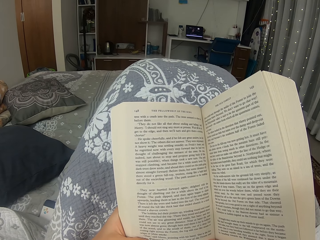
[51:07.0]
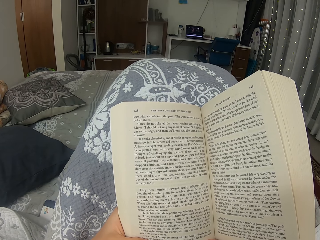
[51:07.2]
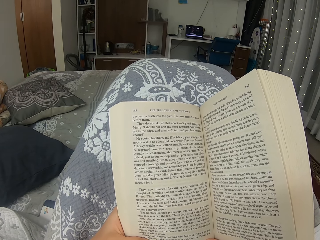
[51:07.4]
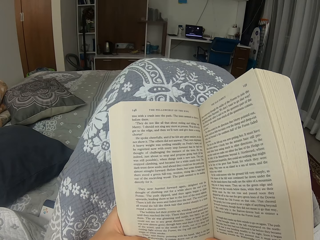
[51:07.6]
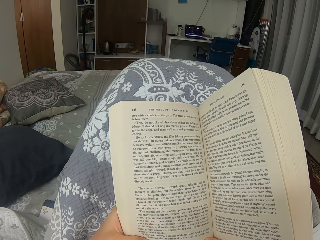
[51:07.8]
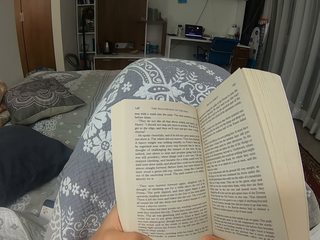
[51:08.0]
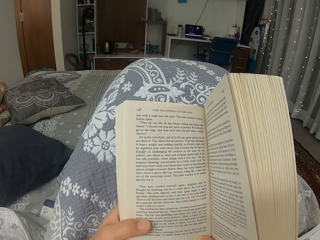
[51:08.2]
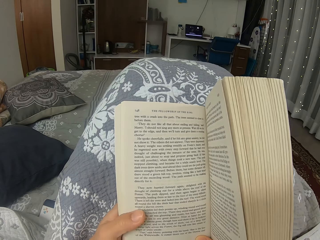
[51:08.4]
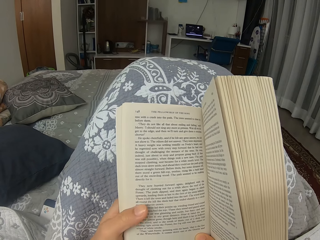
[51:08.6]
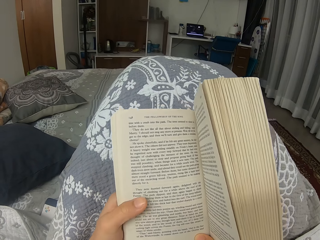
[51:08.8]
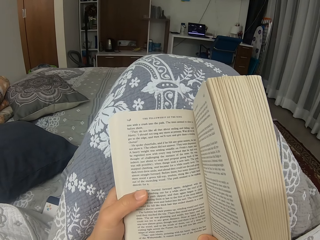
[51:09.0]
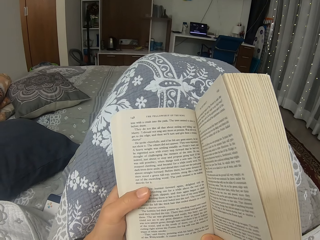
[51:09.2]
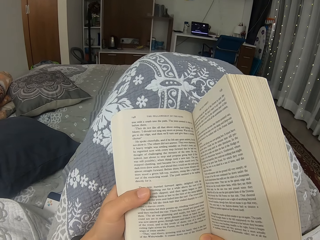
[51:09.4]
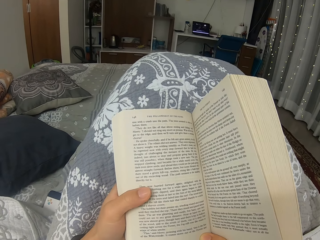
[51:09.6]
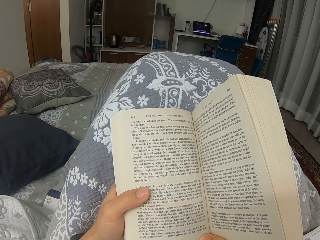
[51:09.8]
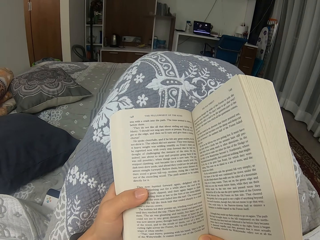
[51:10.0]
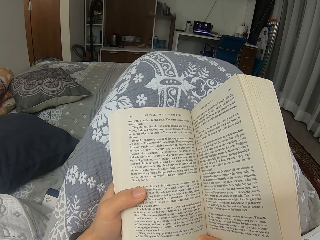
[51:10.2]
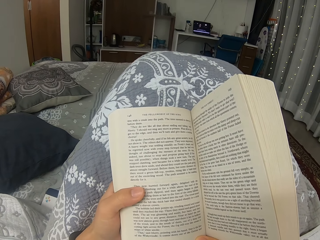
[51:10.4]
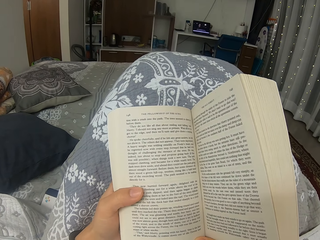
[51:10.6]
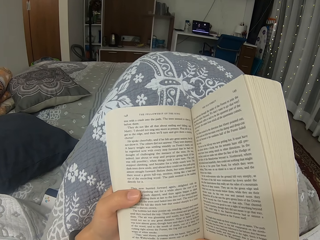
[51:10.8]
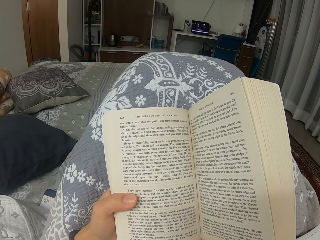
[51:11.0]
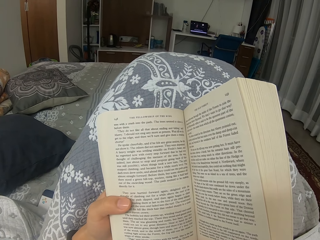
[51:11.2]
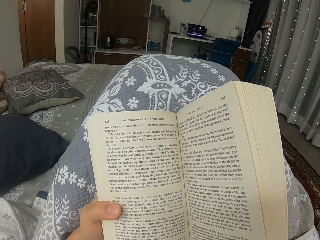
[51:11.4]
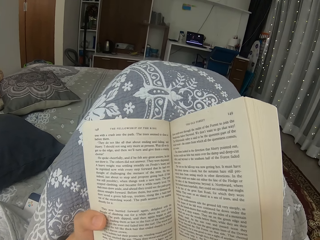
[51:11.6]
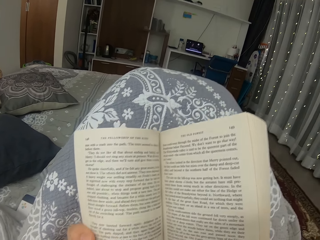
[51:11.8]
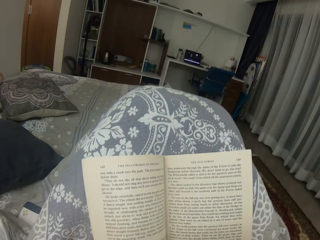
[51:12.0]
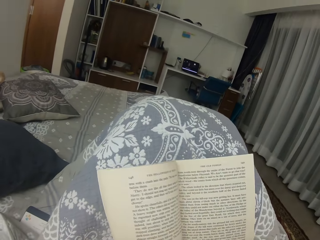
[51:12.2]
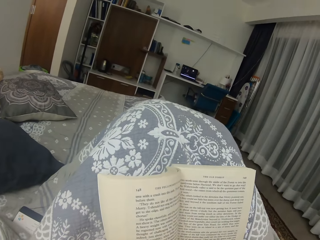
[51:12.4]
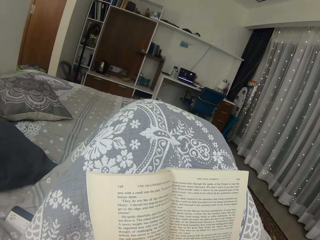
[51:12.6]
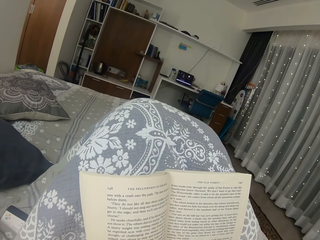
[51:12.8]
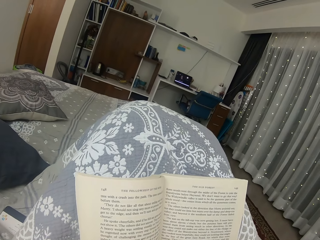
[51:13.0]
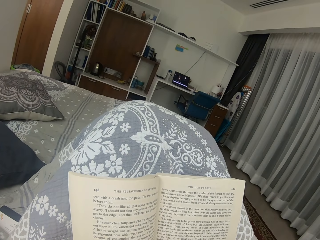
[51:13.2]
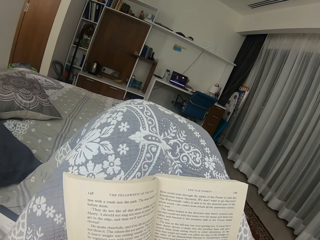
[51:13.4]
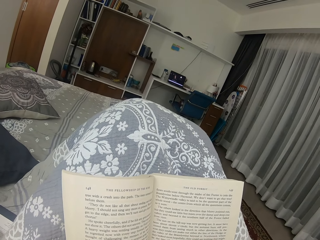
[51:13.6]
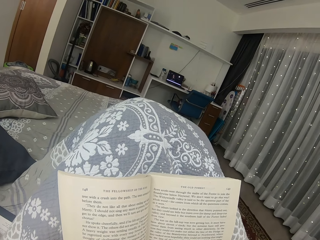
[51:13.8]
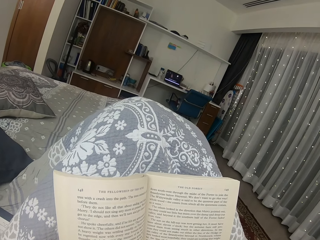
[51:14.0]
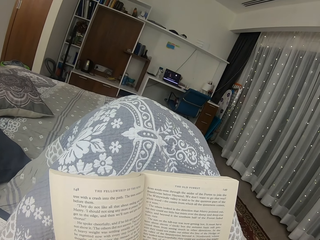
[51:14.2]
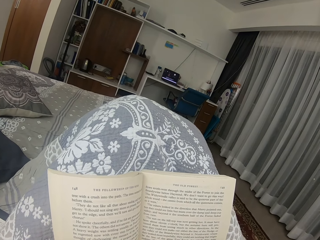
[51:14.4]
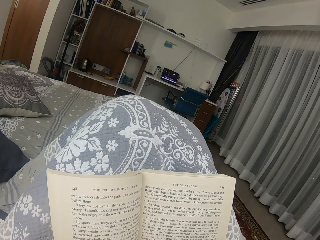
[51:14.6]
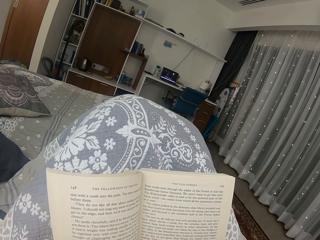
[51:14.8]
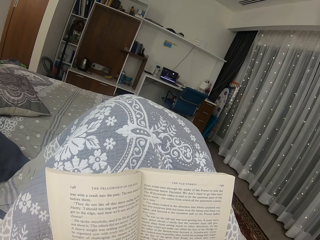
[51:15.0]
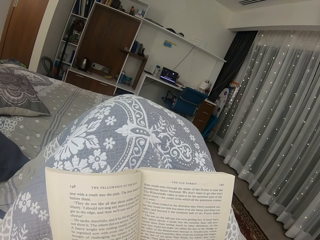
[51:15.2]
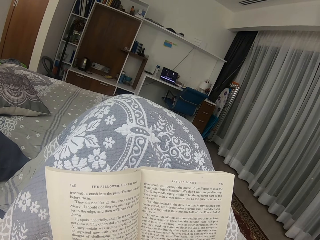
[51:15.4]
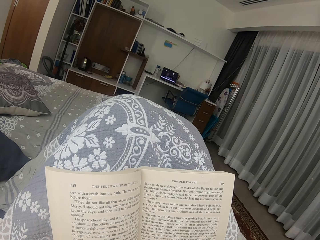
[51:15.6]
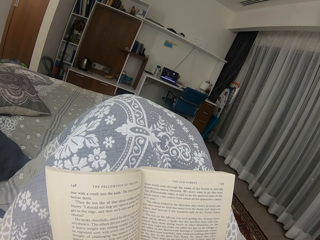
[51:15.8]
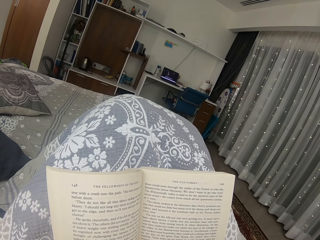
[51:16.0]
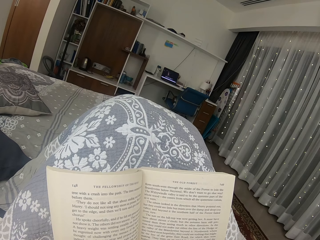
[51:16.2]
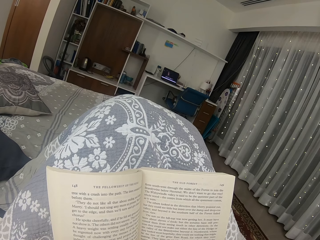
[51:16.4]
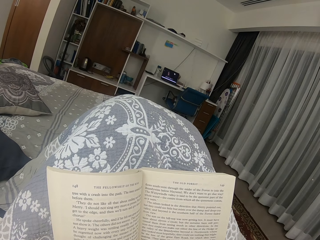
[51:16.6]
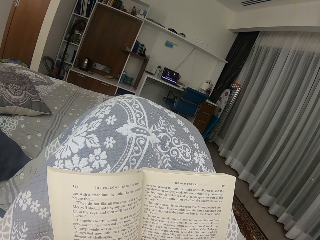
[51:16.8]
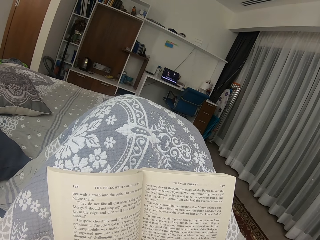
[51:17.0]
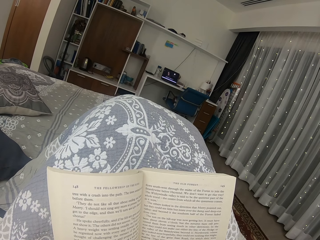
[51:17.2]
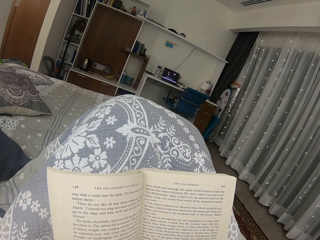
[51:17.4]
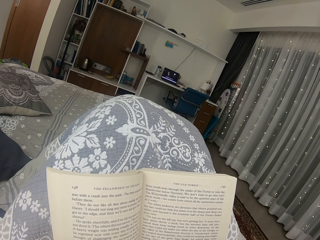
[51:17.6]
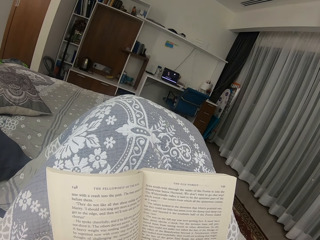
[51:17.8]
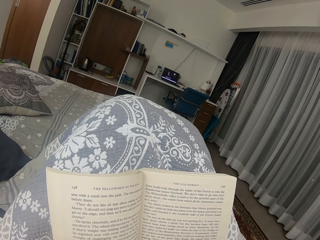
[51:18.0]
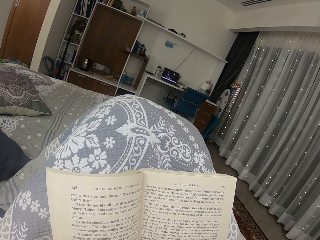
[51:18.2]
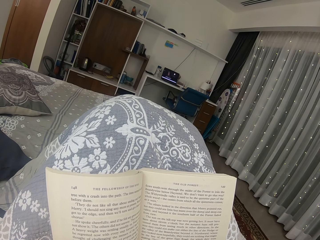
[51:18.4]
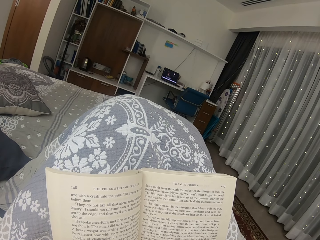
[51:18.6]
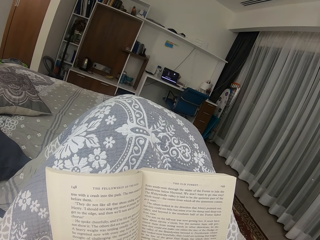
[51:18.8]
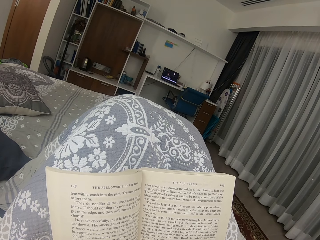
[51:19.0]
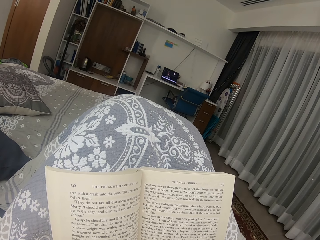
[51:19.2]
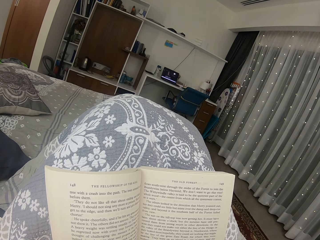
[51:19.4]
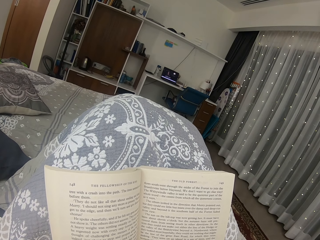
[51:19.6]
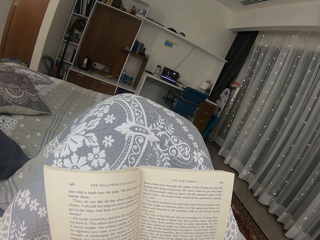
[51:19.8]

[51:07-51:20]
The camera wearer moves the book. They read the book. They move the book. They read the book.

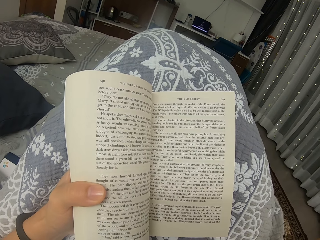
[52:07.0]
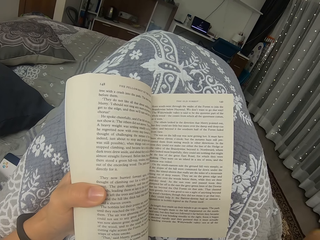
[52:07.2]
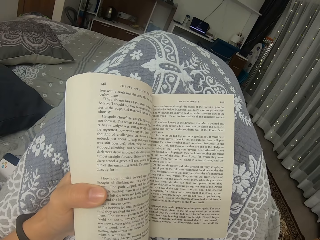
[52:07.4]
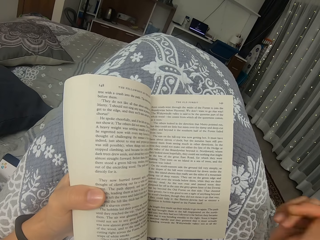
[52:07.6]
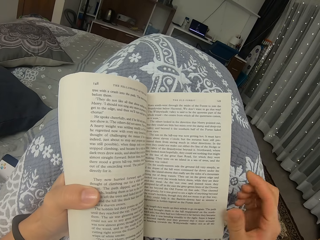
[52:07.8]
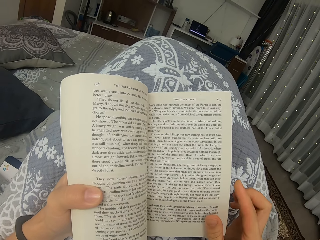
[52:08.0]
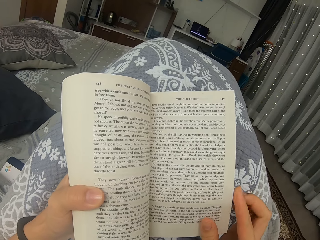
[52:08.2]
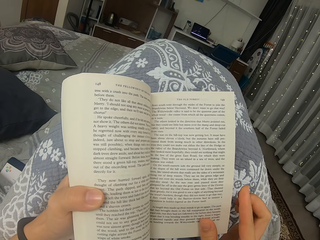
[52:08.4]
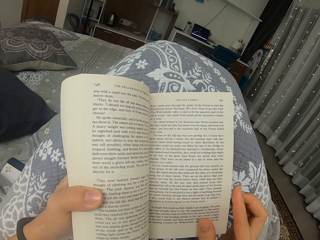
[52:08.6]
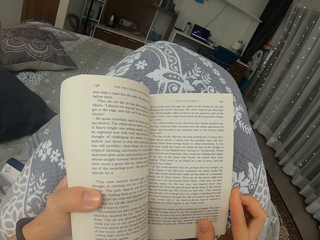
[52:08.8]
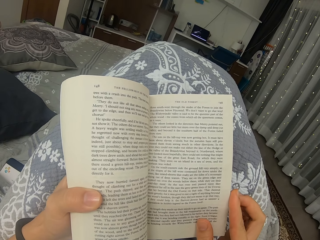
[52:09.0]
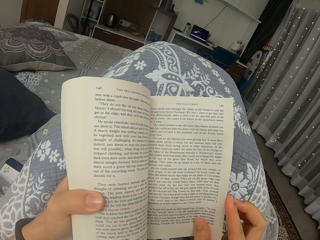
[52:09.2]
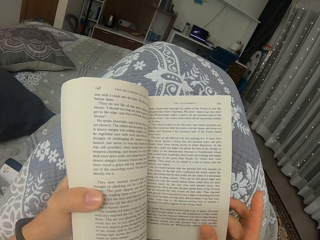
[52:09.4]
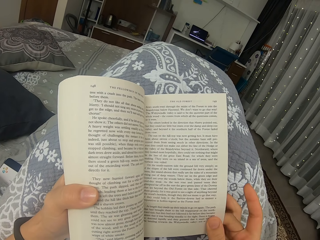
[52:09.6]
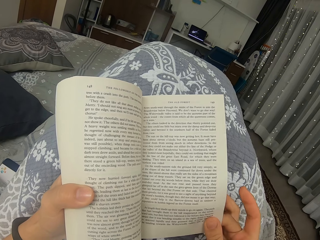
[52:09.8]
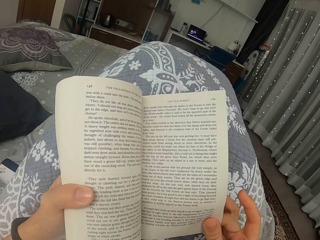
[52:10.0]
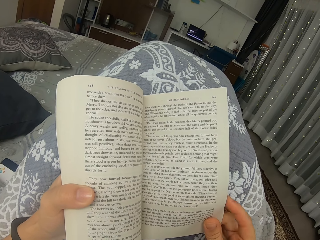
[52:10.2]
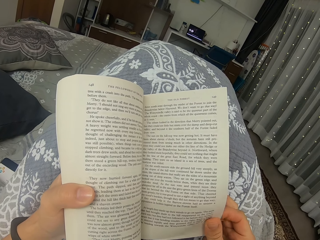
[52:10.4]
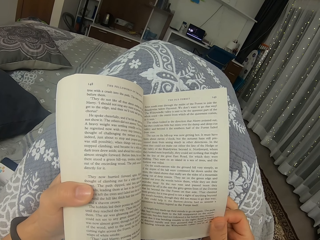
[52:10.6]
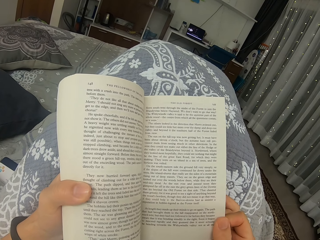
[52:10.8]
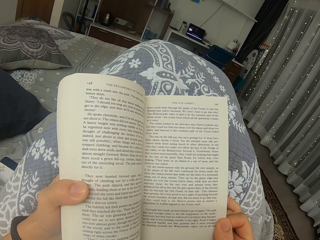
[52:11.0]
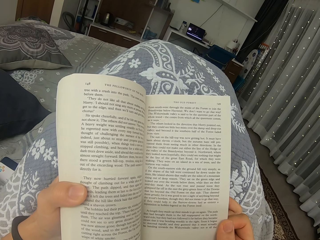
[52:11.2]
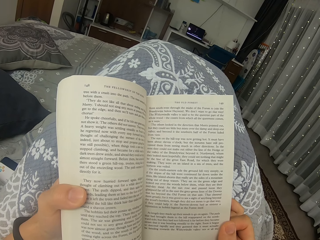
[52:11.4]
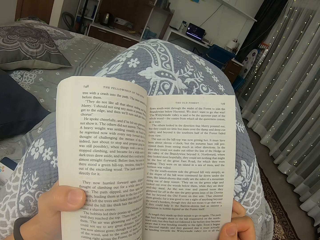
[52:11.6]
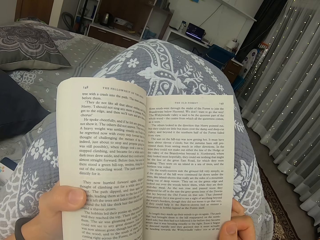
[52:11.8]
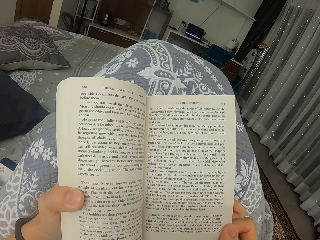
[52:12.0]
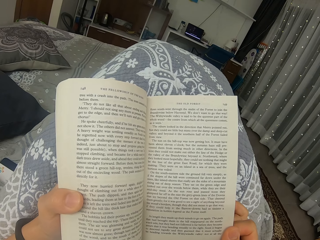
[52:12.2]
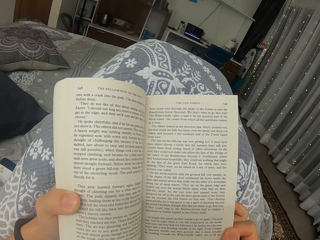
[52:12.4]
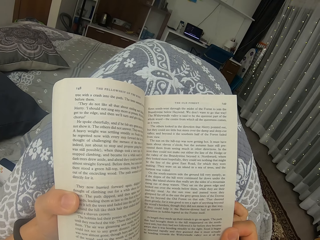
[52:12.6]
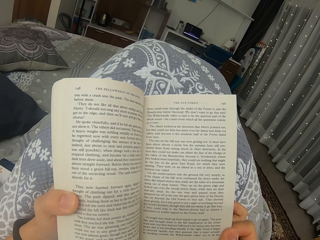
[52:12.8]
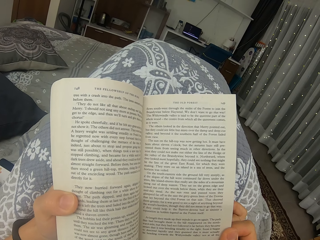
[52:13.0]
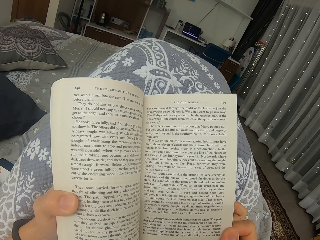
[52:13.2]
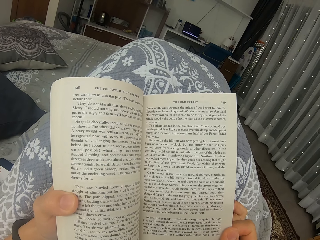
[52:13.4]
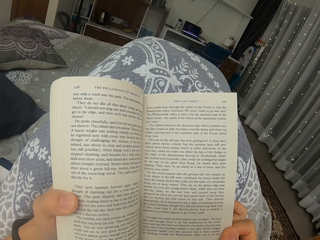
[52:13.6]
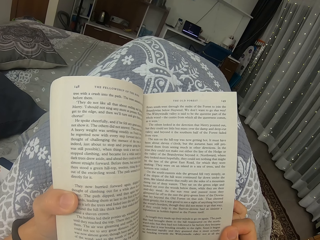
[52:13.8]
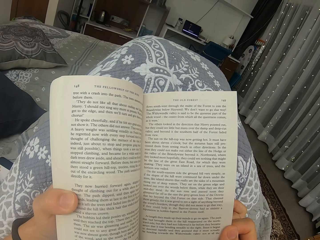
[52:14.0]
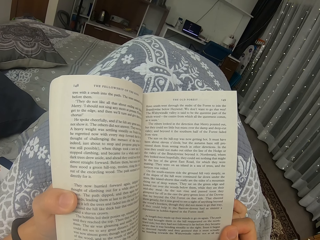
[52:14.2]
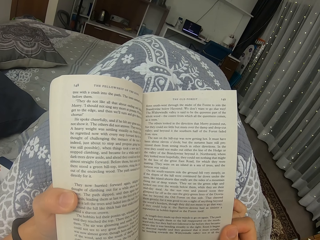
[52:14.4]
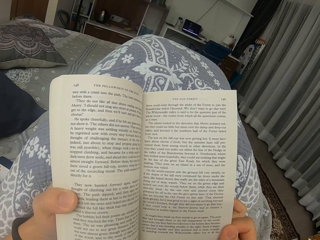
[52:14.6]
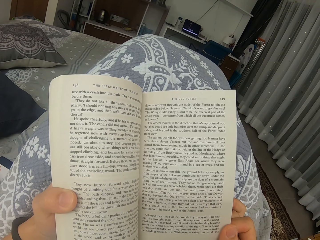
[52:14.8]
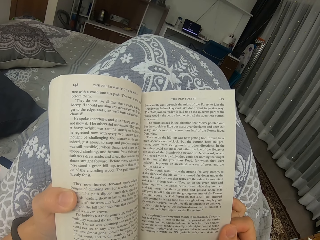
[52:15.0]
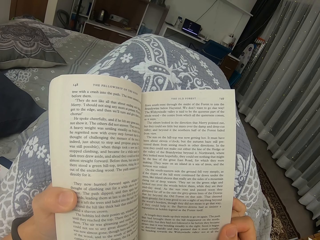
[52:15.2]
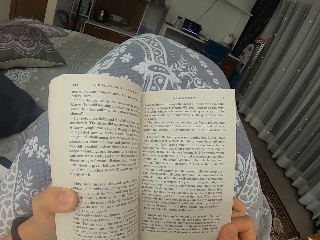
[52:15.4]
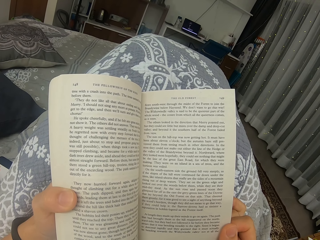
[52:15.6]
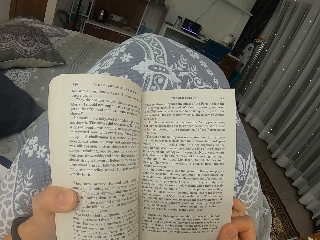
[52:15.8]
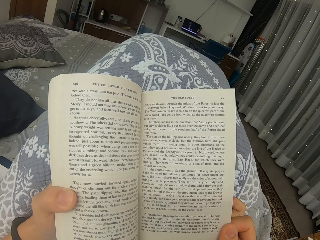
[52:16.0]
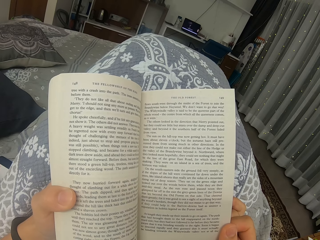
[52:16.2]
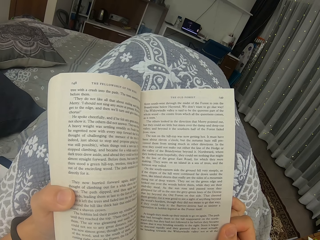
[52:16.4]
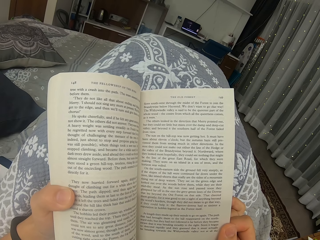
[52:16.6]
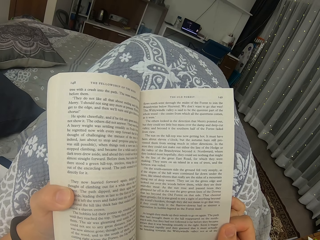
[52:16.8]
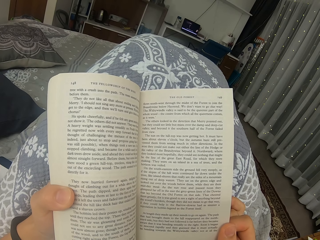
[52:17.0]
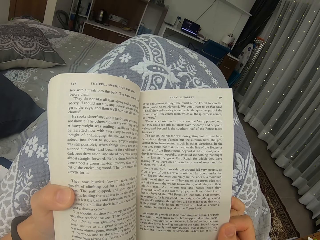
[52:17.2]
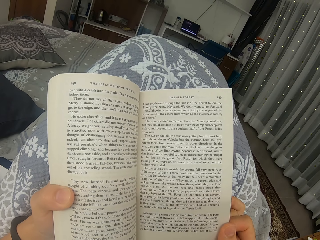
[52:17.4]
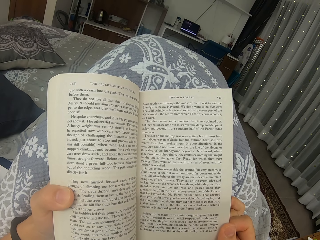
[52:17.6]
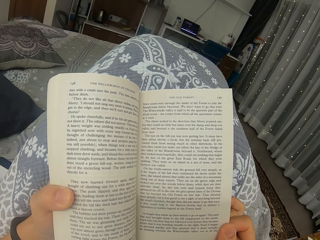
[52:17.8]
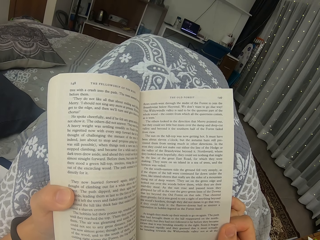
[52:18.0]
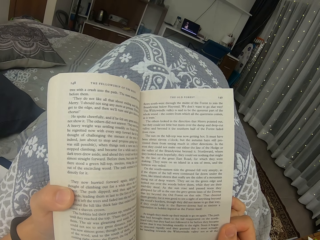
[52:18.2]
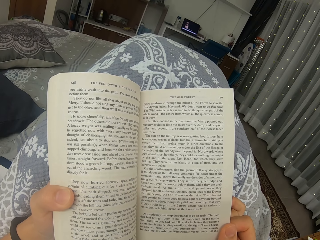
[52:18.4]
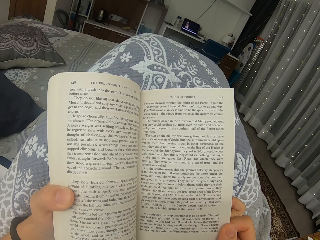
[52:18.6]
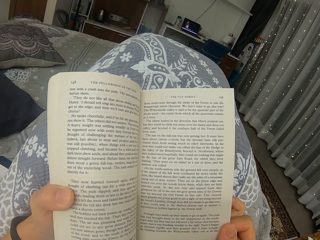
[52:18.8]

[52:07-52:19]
The camera wearer puts their right hand on the book. They hold a page. They lift the page. They read the book.
